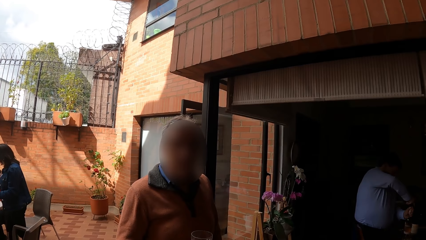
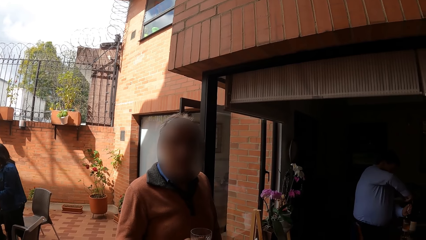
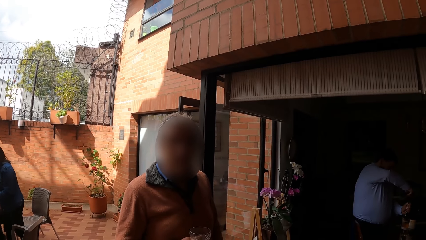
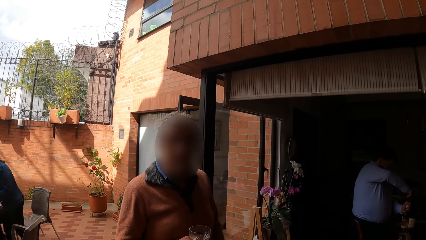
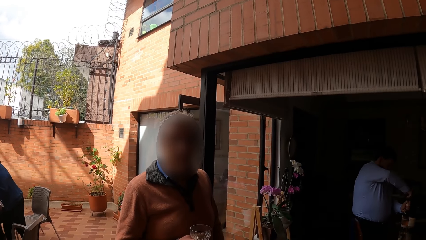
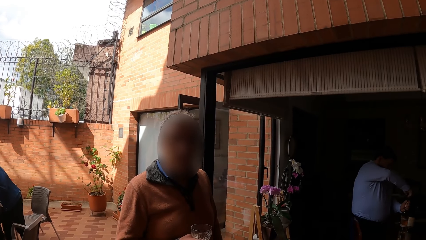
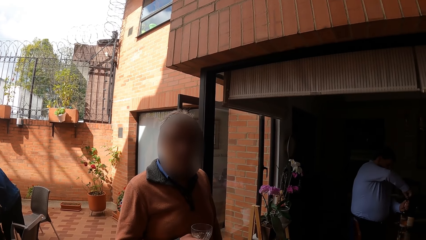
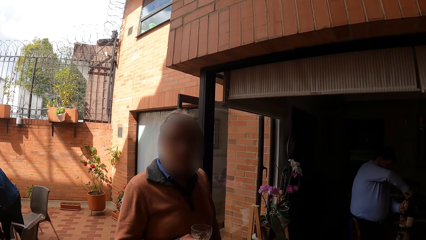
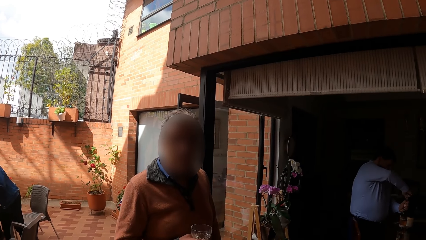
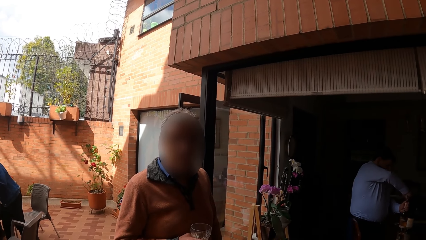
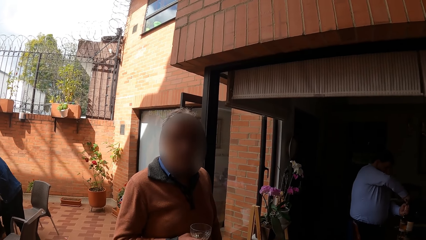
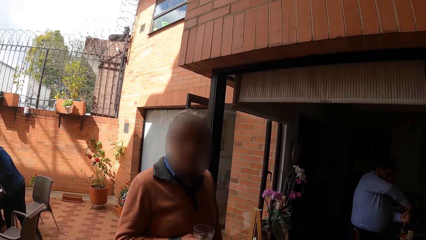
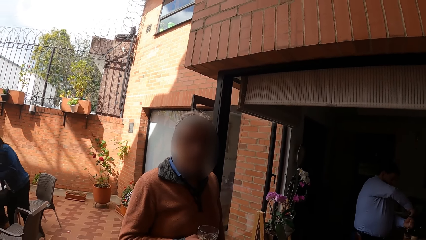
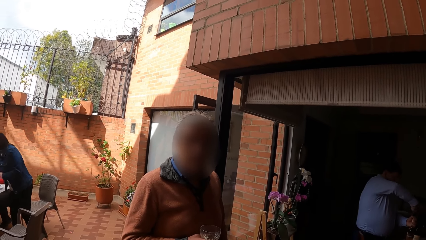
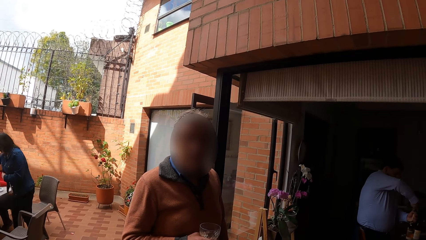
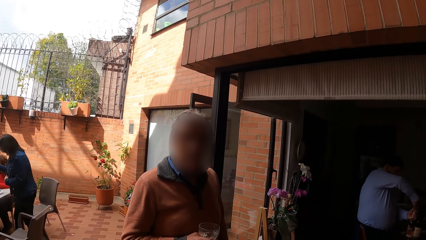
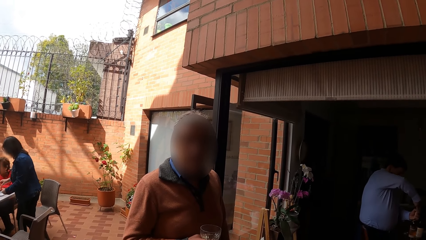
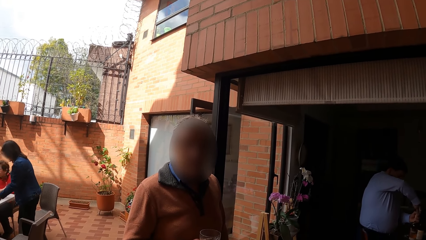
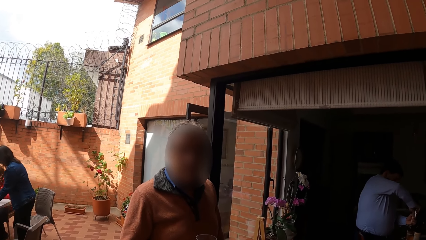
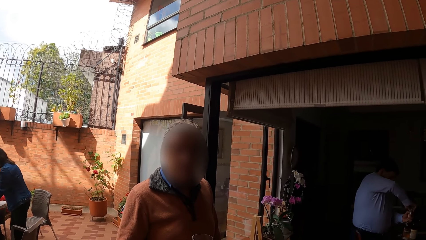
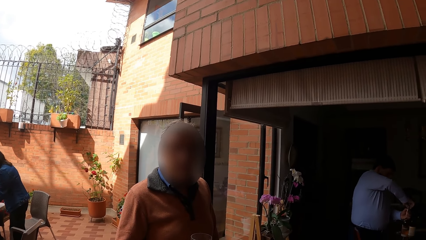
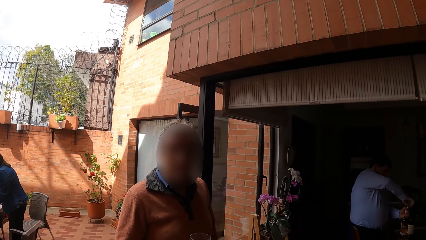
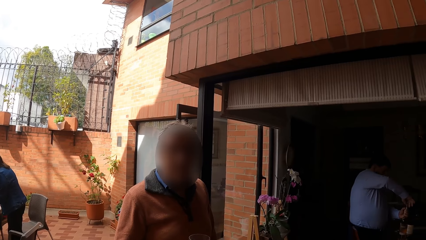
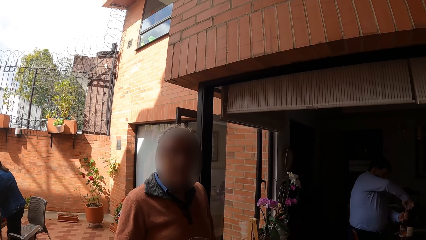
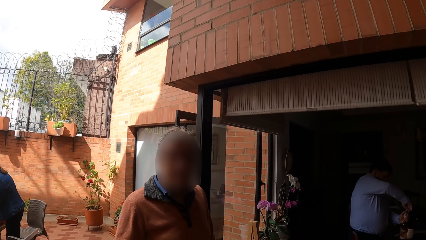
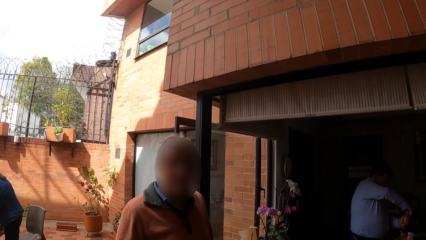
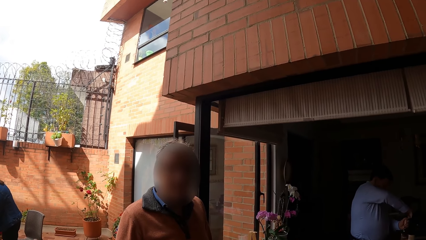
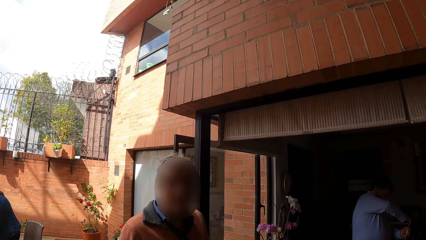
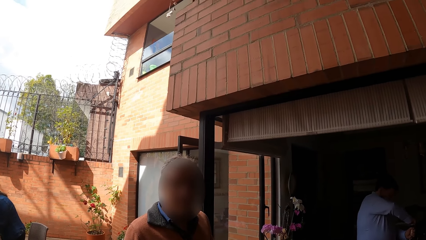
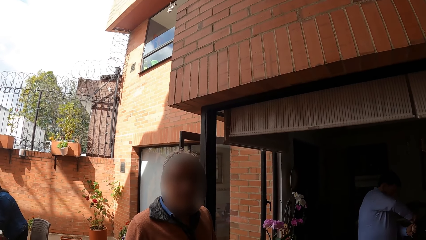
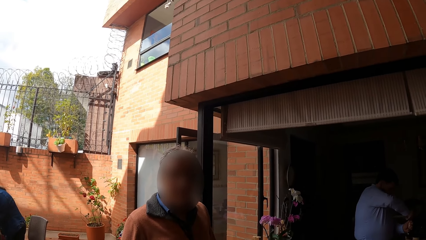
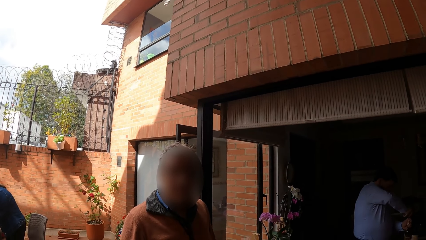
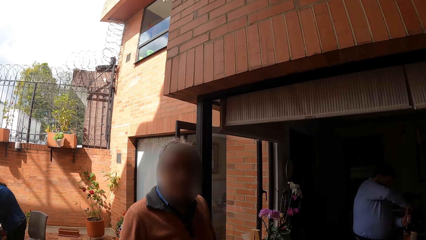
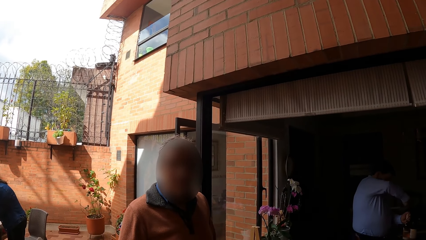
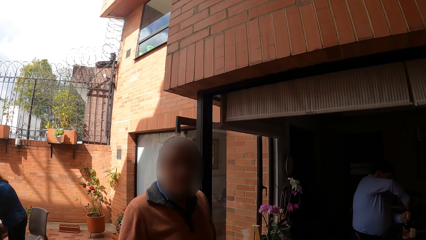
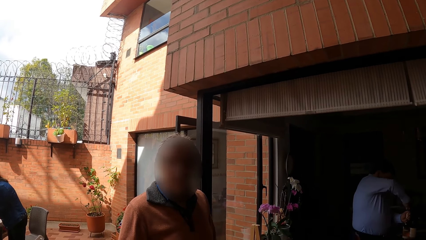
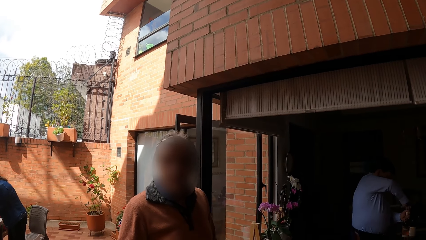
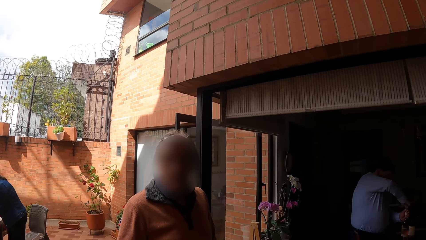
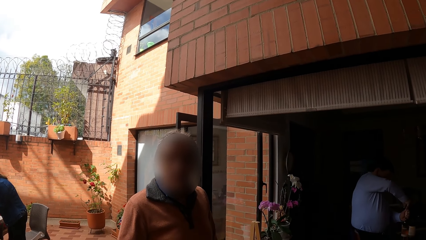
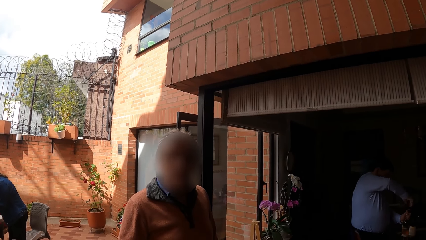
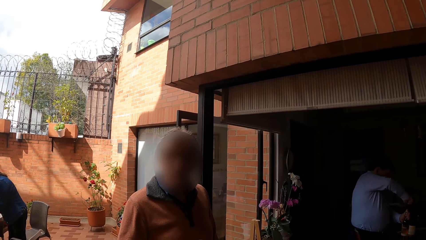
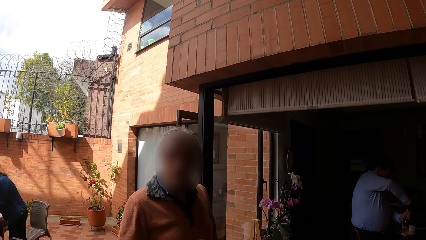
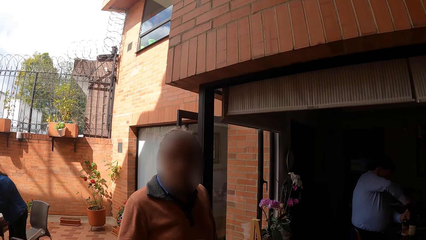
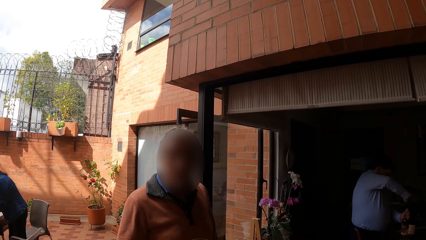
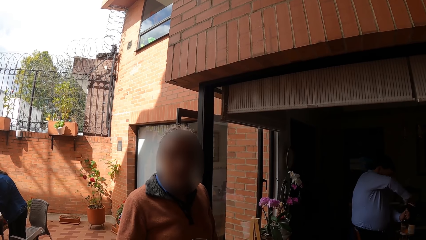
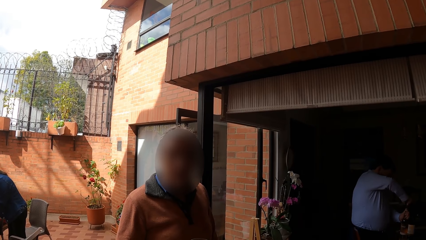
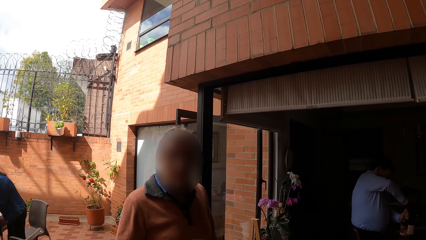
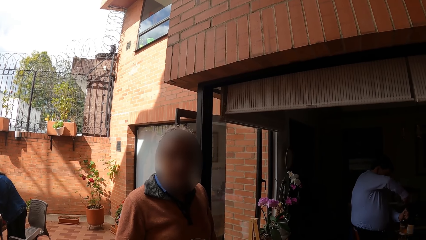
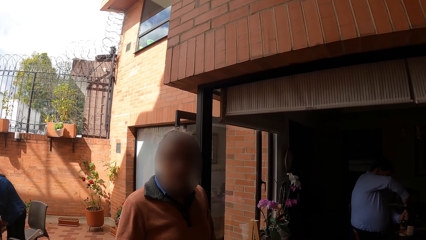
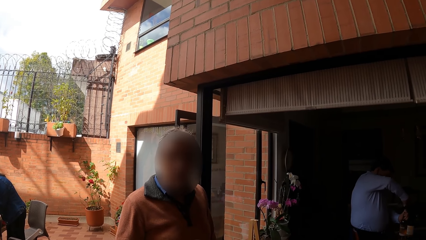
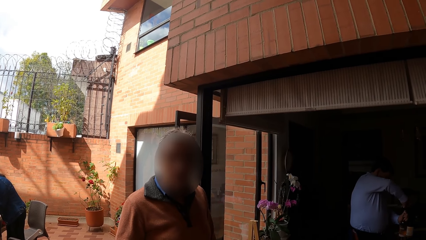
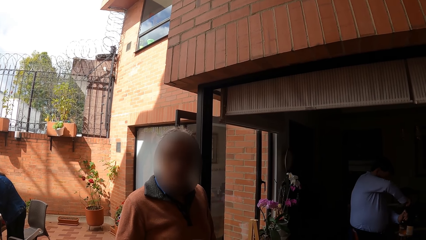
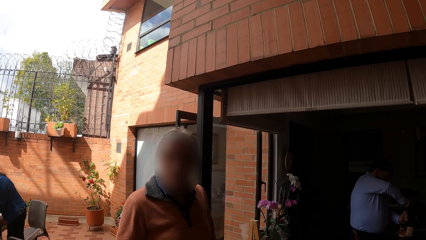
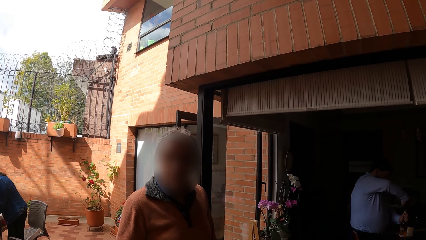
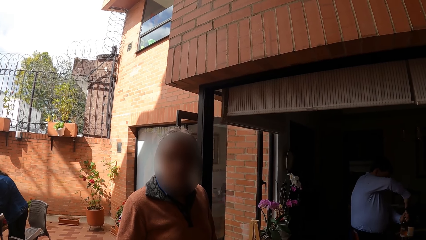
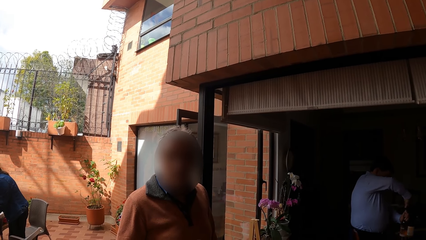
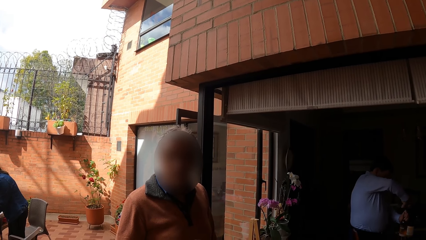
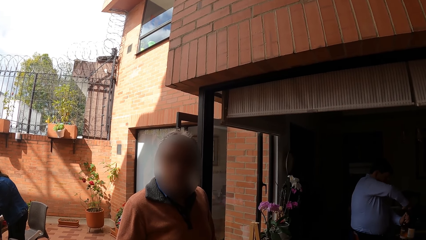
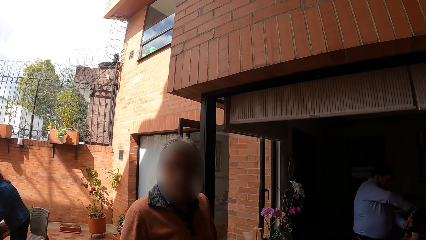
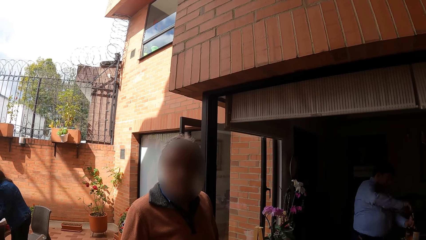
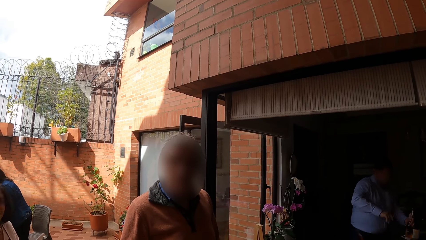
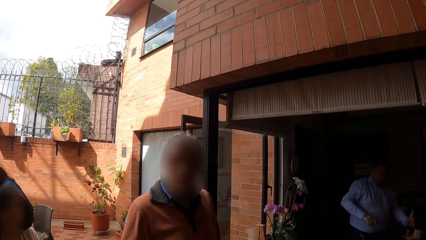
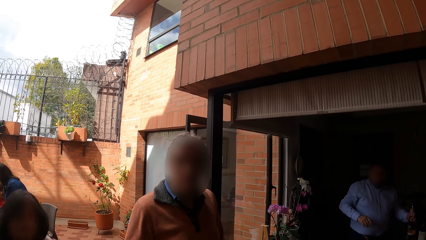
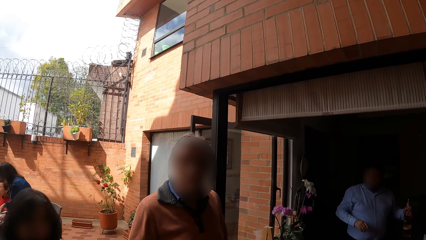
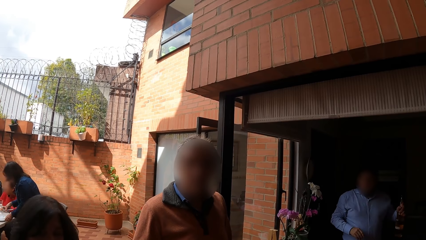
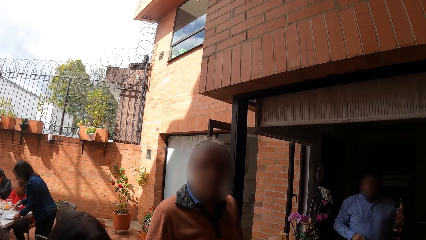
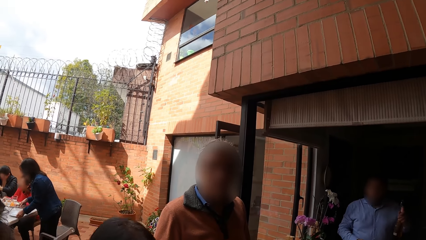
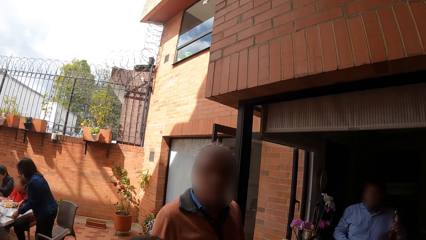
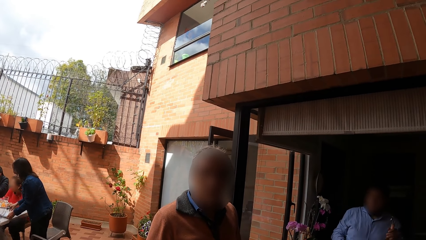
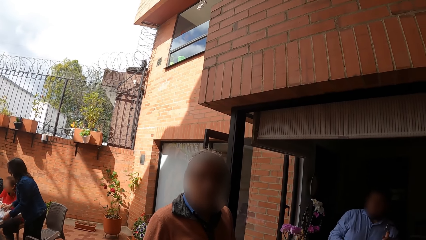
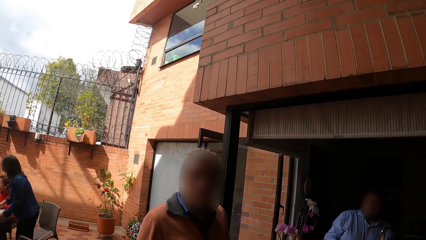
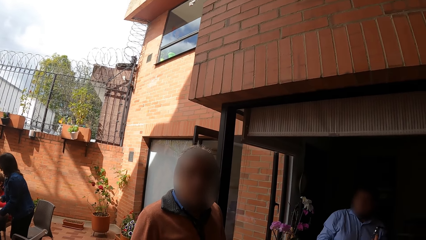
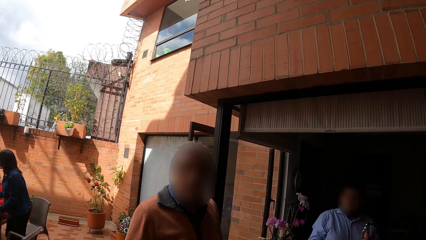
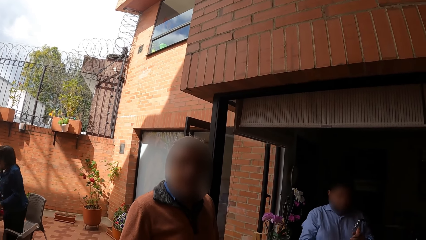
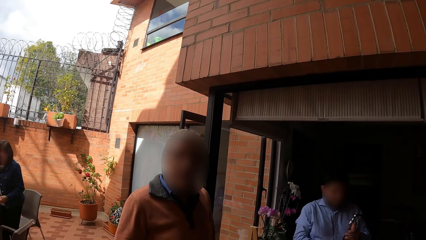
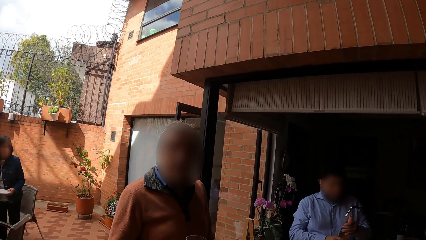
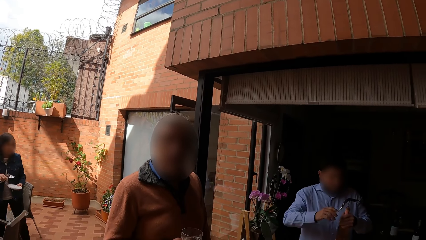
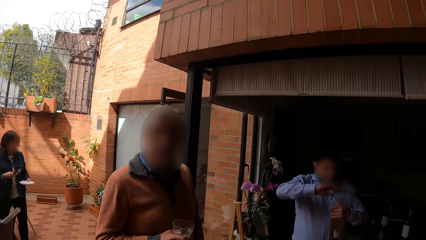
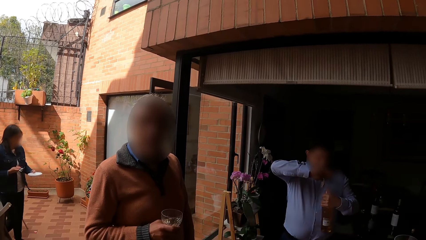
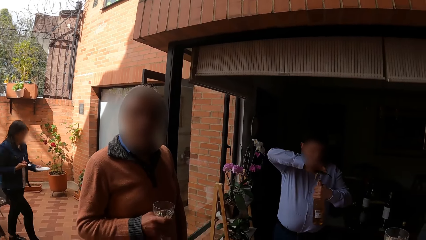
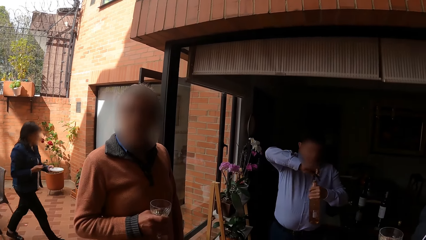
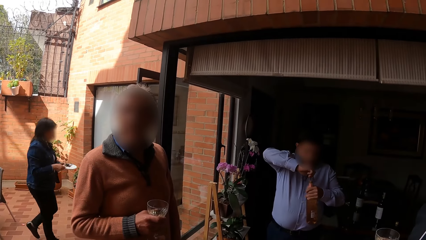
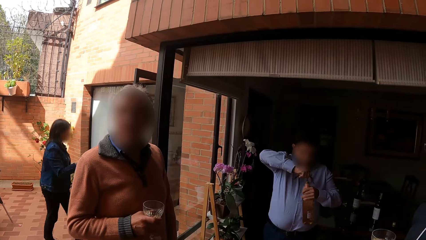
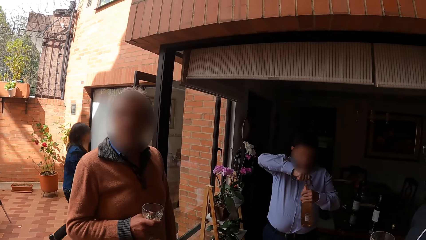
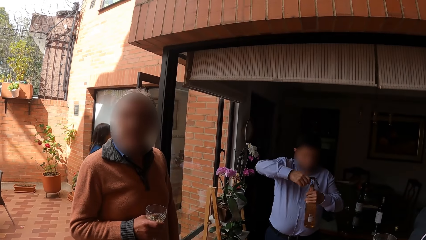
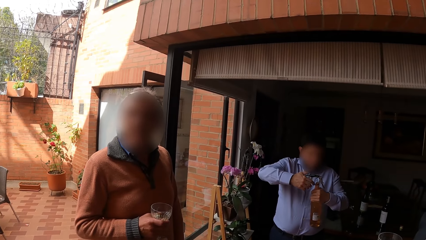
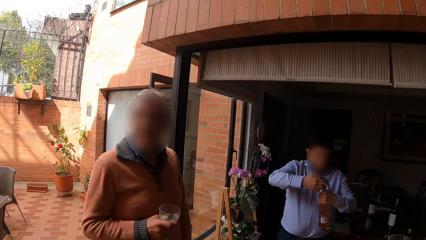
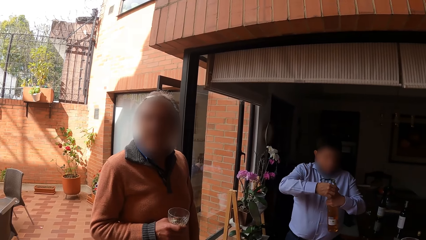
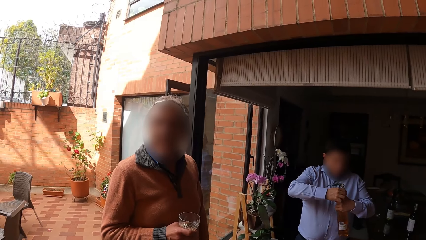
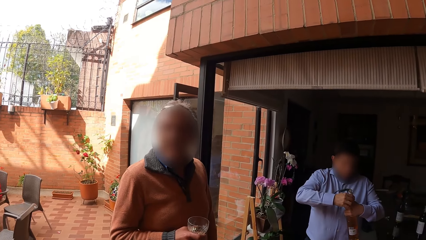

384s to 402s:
A man opens a bottle of wine. The camera wearer converses with another man. The first man opens the bottle of wine. The camera wearer converses with the other man. The first man lifts the bottle on the table with his left hand. A woman walks past the camera wearer. The first man walks around the compound. Another woman picks up a plate and cutlery on the table with both hands. The camera wearer converses with the other man. The second woman walks away from the table. The first man opens the bottle in his left hand with the wine opener with his right hand.
